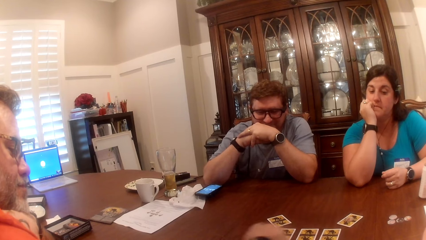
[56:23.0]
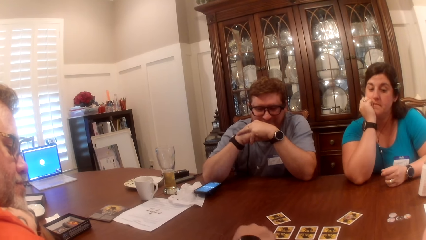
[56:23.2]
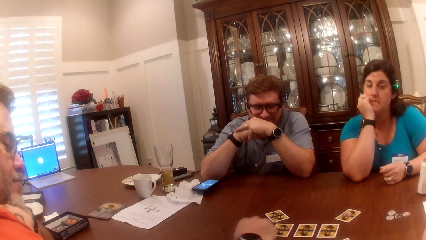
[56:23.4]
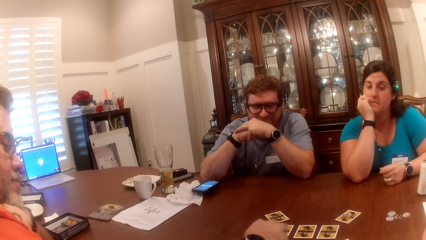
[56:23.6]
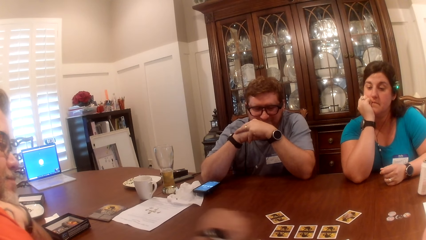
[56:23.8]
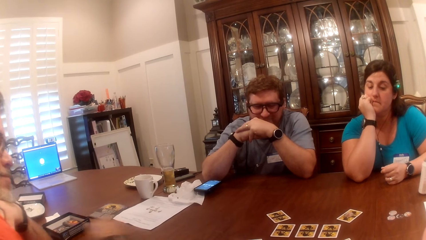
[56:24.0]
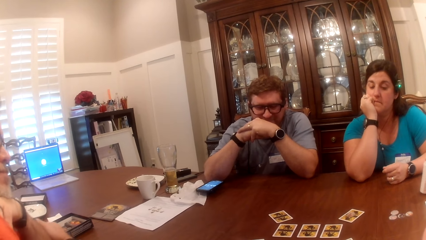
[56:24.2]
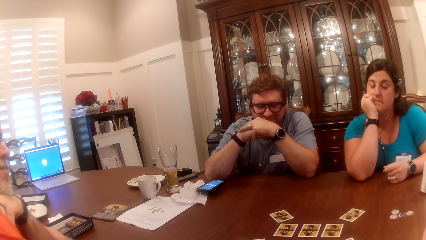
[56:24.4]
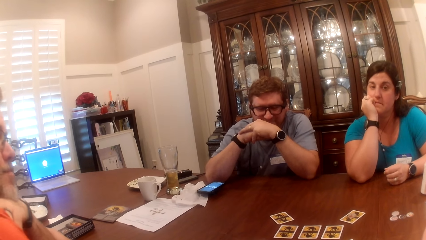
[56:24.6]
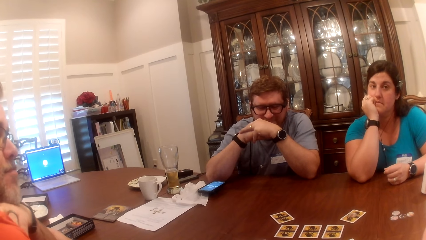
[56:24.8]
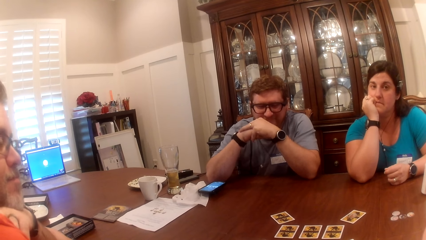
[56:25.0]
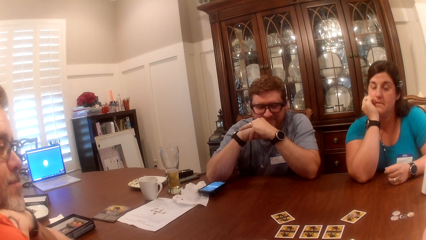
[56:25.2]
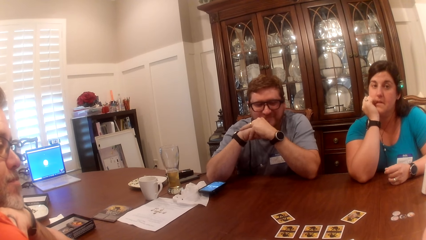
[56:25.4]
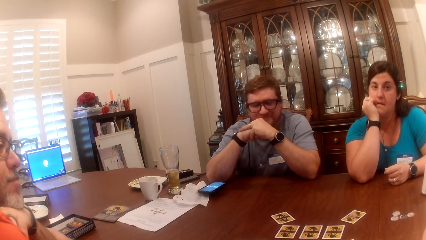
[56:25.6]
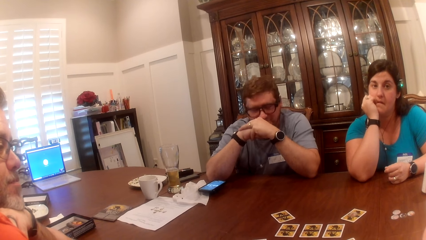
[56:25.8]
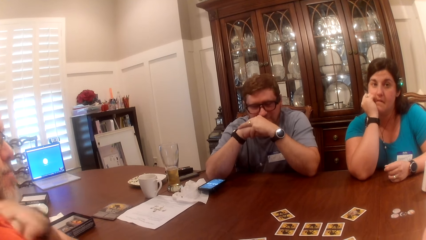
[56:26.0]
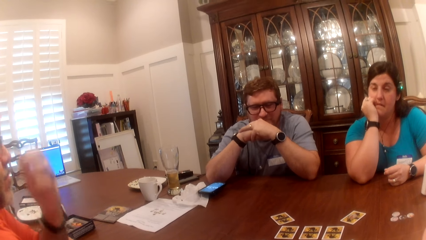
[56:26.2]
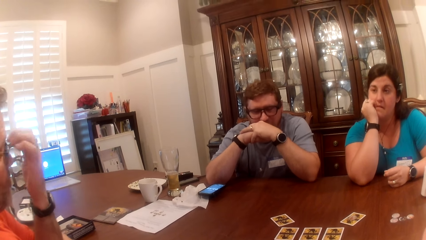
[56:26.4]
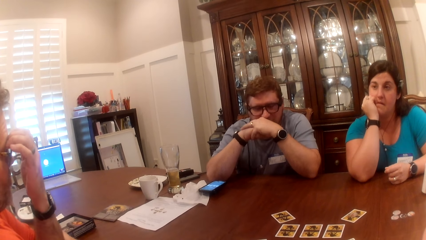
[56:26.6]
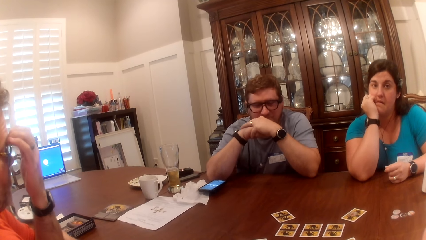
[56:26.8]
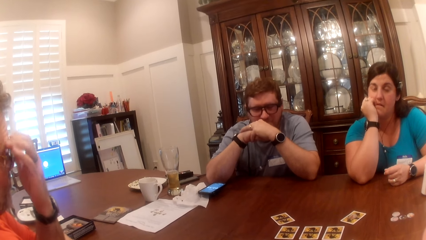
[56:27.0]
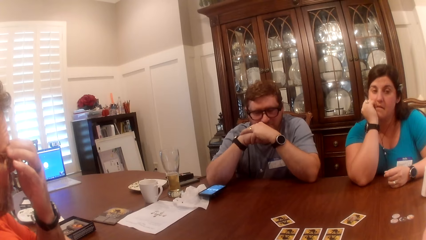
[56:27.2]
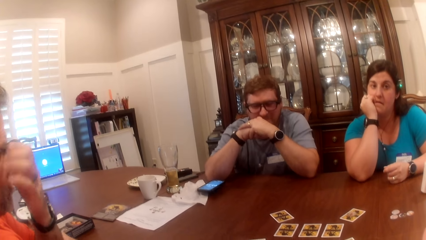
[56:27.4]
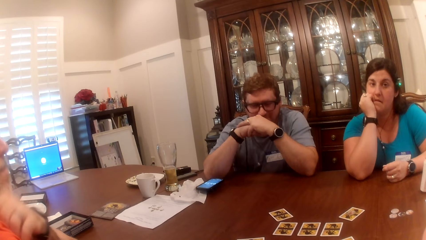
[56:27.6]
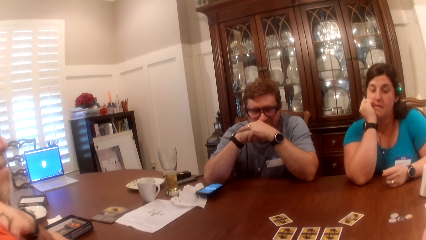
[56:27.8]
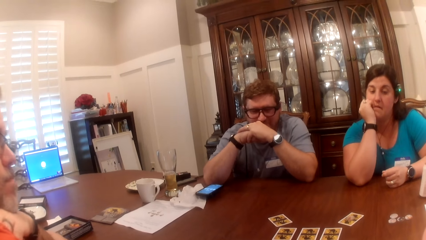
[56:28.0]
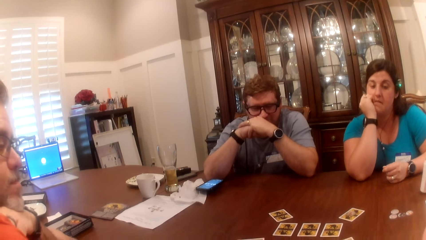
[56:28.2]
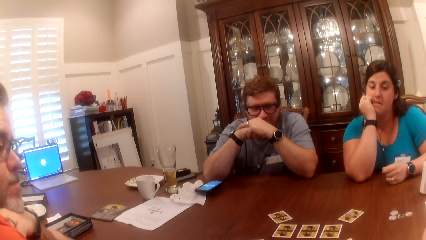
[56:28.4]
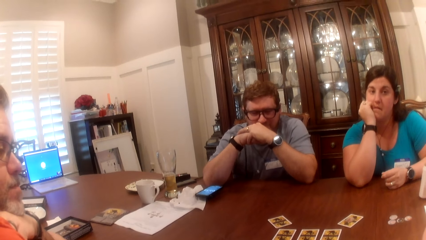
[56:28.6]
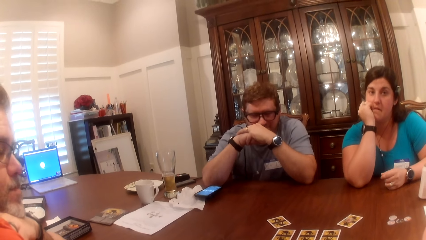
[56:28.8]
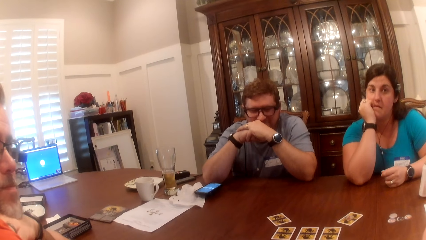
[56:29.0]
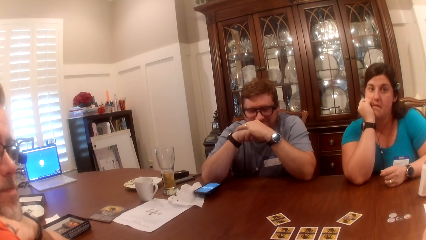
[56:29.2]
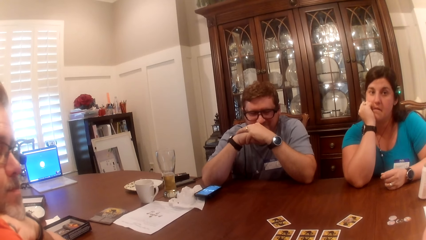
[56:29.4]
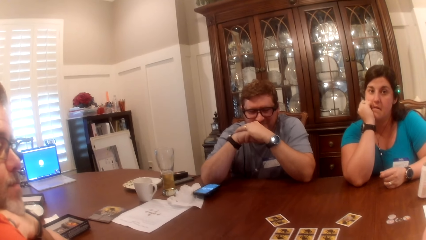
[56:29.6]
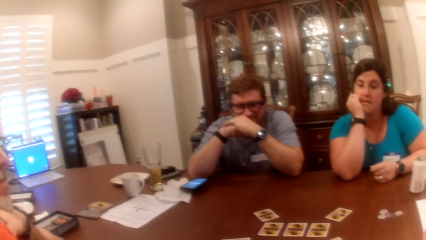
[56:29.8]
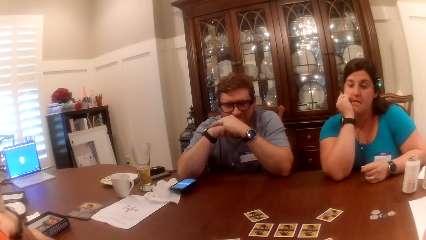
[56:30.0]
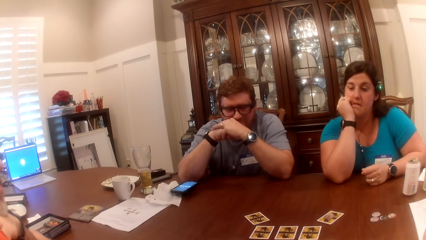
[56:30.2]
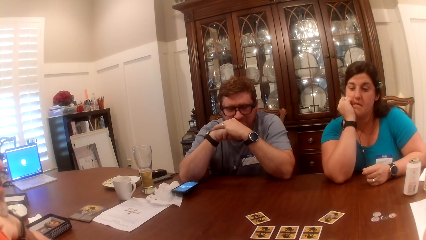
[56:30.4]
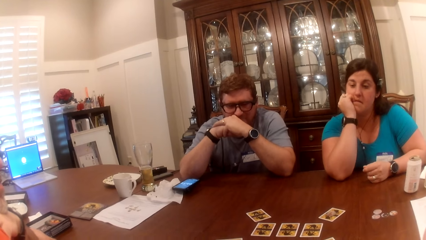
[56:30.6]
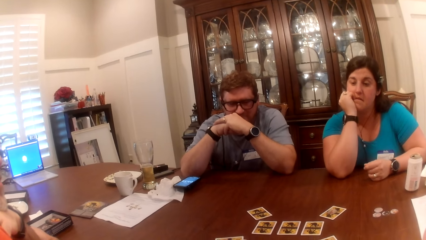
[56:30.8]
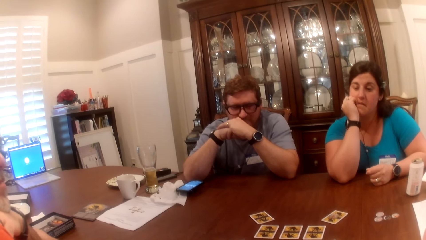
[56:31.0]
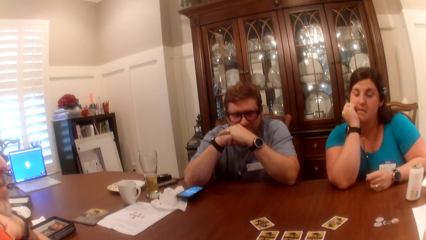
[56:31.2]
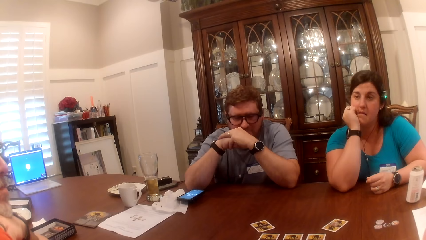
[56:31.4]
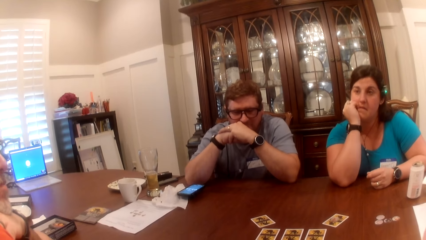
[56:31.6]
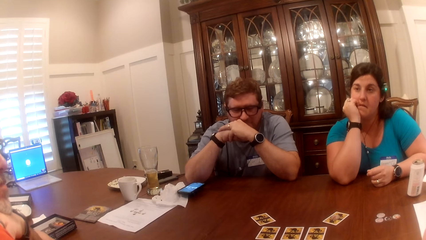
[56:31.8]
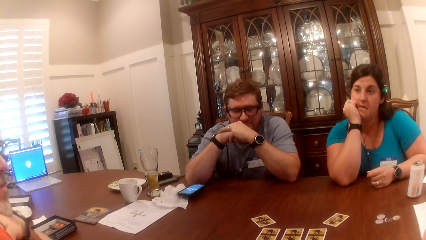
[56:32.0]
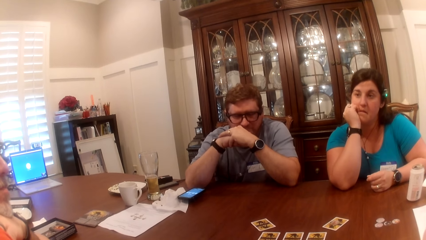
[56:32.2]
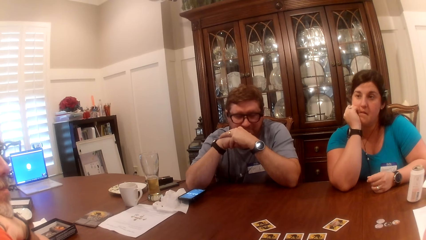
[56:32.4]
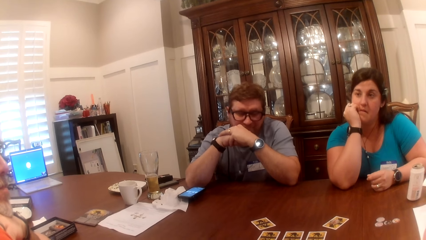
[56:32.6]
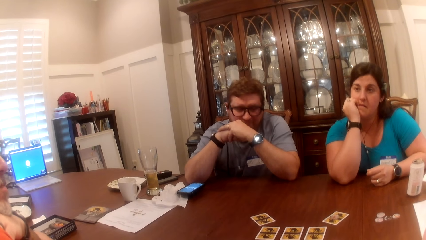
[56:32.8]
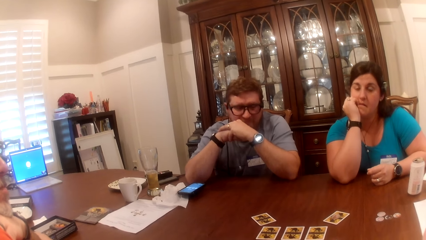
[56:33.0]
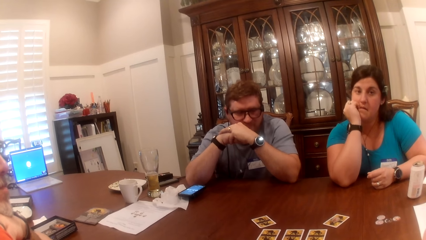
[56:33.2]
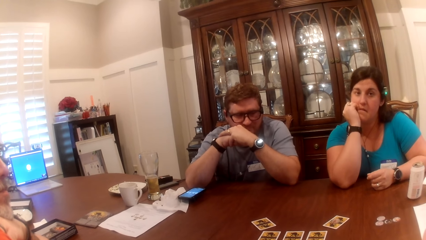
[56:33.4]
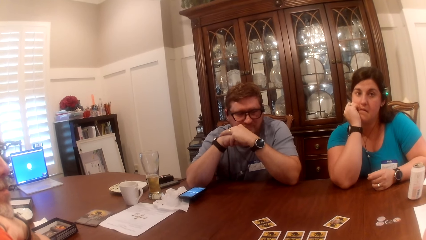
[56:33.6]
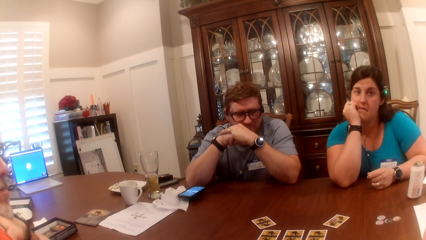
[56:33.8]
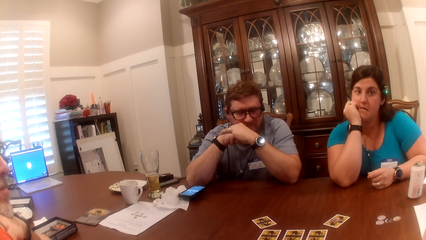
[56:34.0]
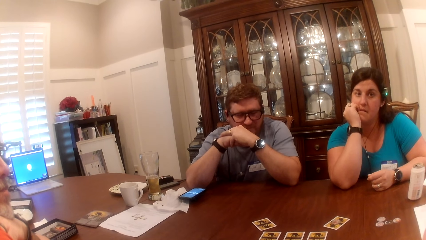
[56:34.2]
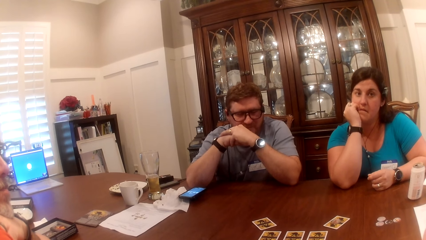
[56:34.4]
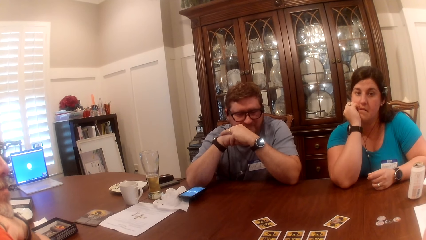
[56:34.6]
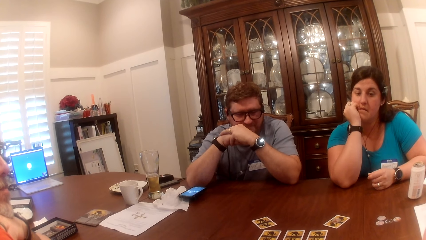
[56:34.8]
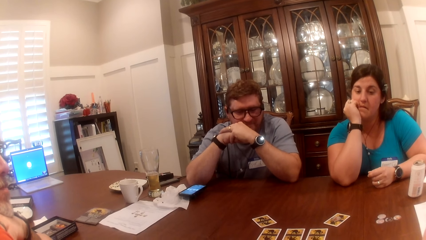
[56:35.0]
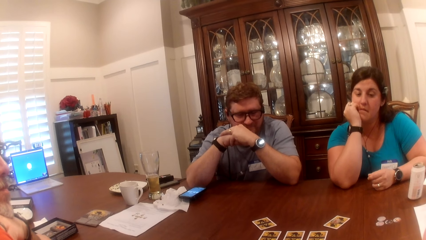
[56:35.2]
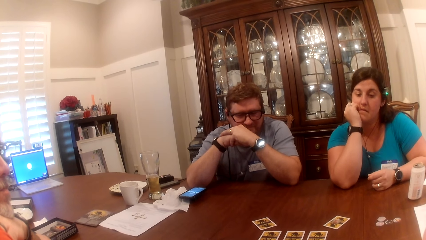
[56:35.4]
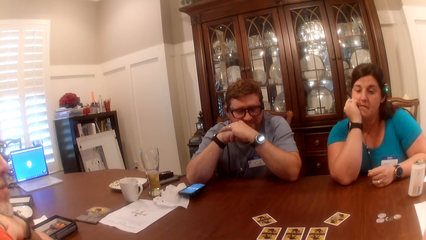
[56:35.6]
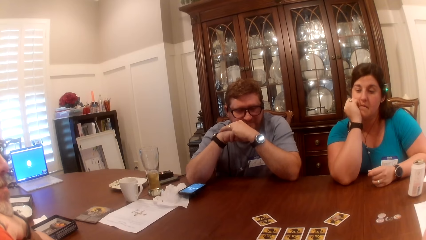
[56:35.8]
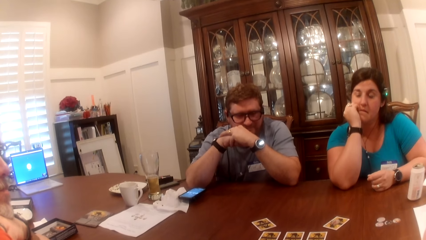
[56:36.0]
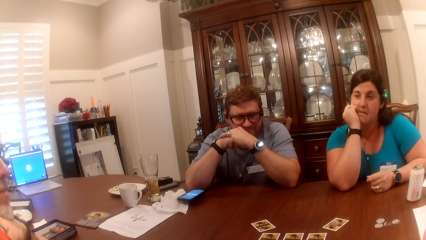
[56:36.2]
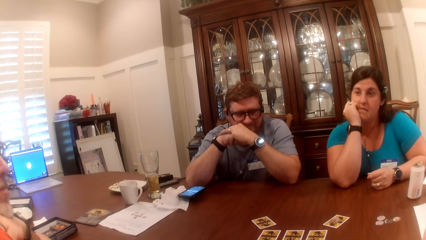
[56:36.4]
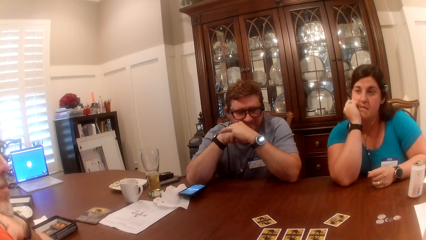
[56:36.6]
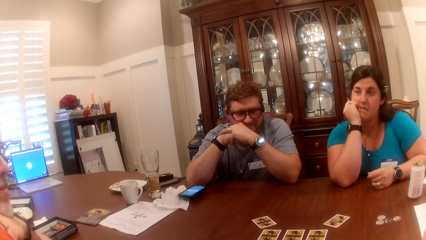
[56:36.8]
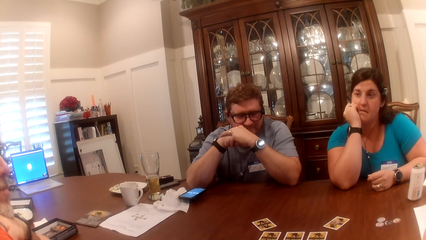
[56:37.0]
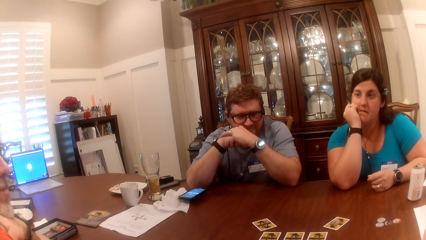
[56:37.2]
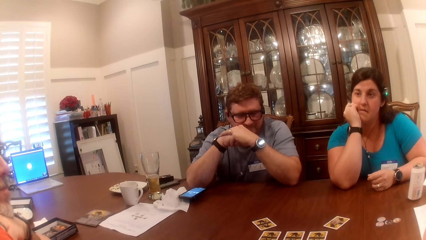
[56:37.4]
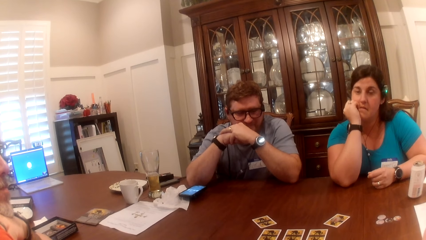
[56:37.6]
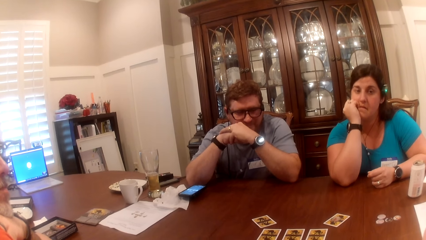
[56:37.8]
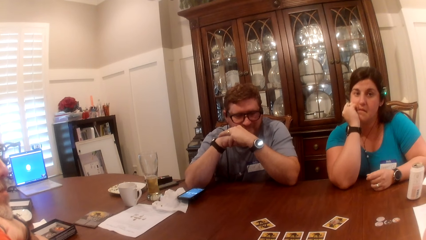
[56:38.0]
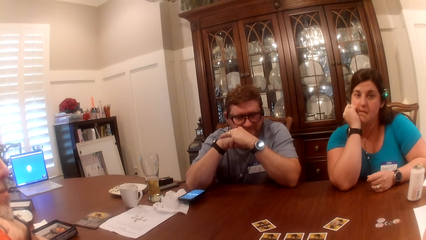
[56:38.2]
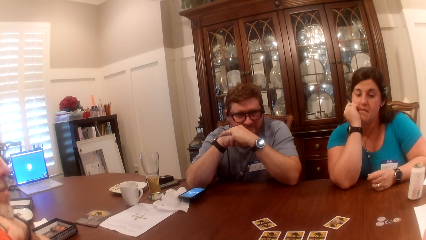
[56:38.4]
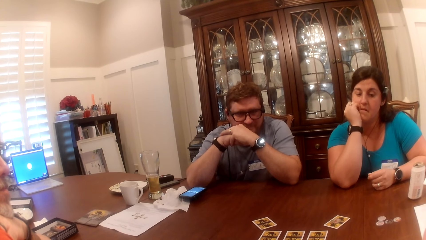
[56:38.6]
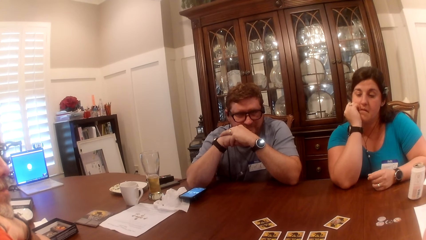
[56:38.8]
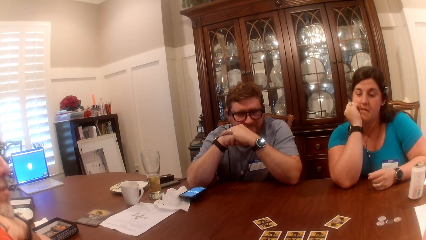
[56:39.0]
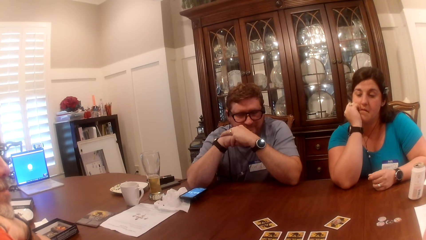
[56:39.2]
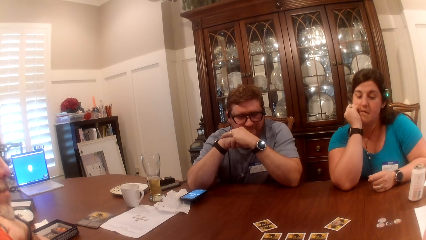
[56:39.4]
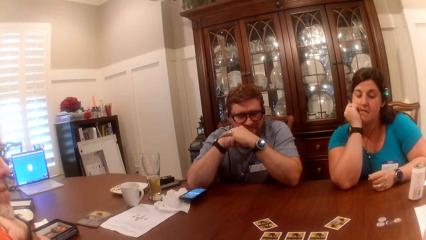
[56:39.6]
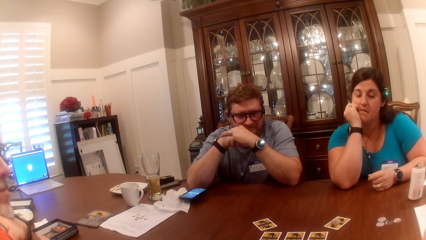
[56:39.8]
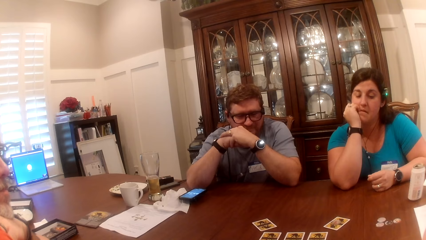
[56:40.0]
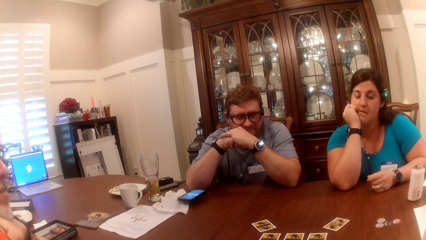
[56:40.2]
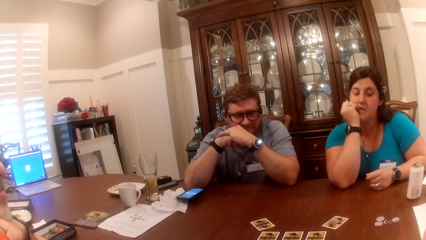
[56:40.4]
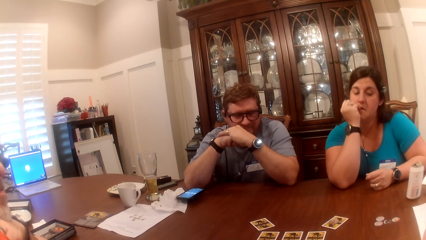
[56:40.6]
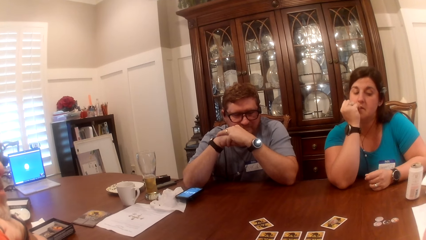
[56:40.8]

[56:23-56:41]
A man drops the token in his right hand on the table. The man takes a token from the table with his right hand. The man drops the token in his right hand on the table. The man rubs his face with his left hand. The man places his left hand on his shoulder. Another man interacts with the camera wearer.
